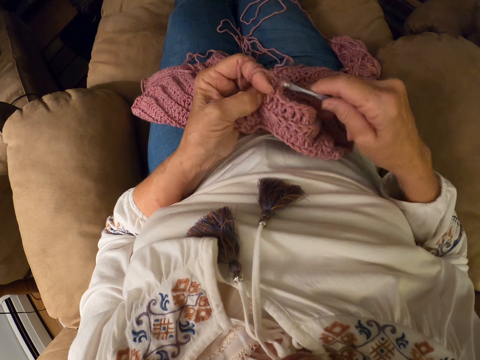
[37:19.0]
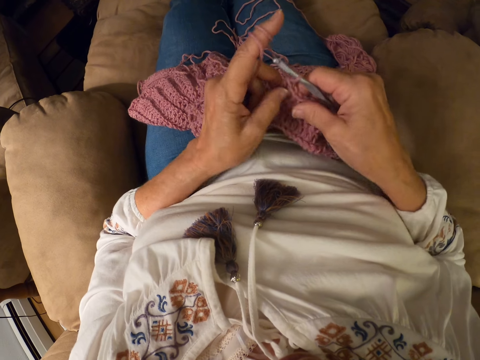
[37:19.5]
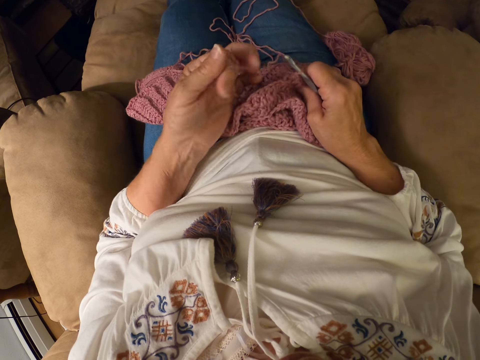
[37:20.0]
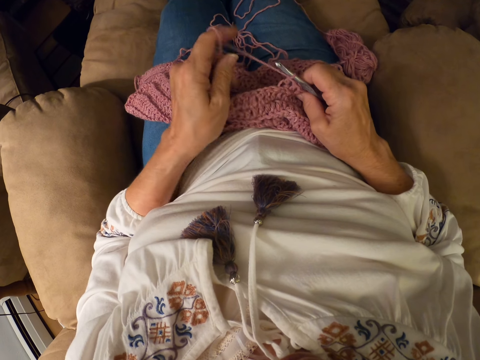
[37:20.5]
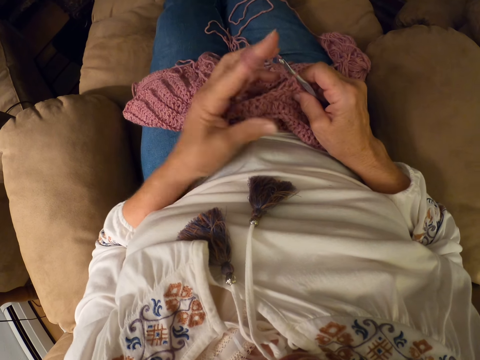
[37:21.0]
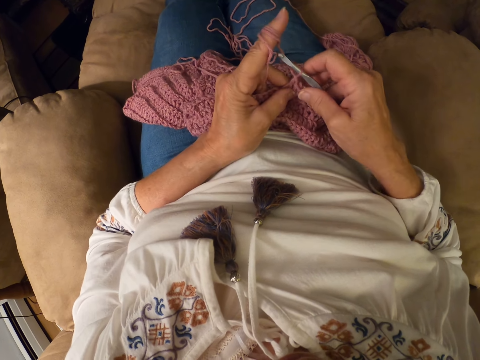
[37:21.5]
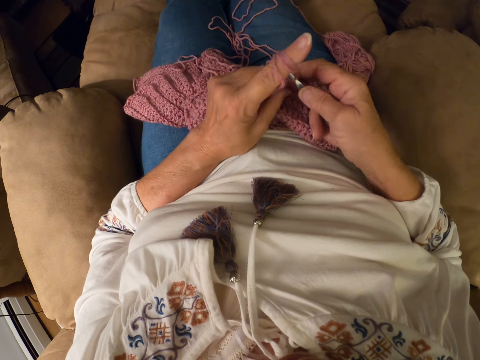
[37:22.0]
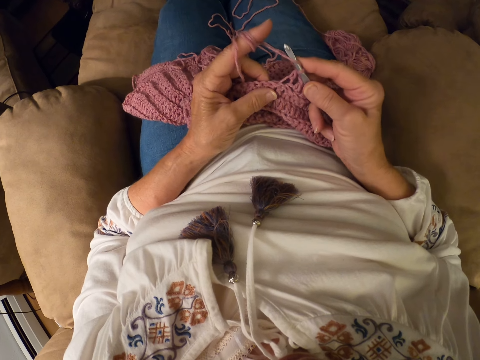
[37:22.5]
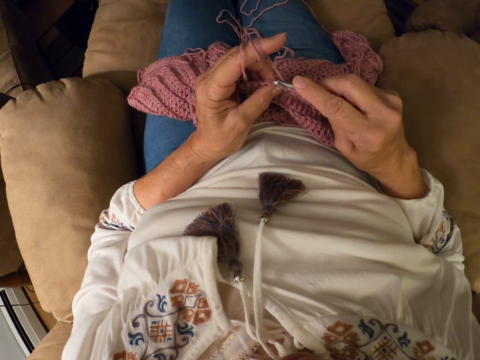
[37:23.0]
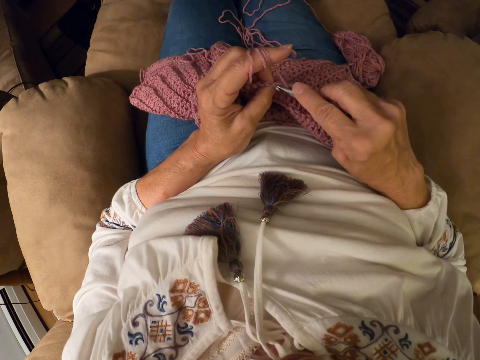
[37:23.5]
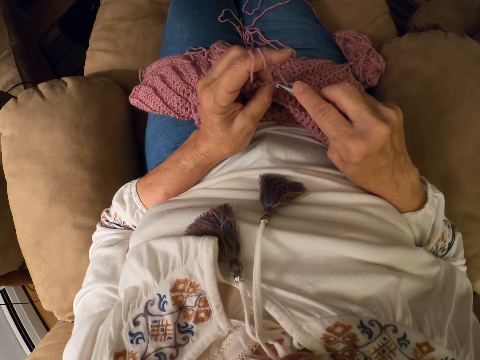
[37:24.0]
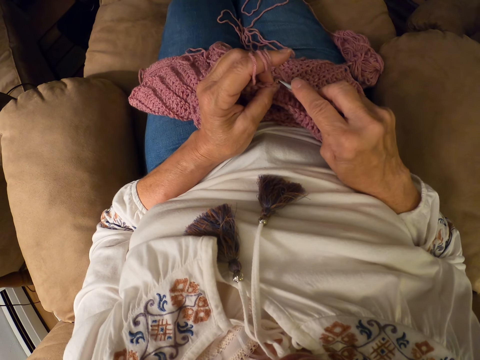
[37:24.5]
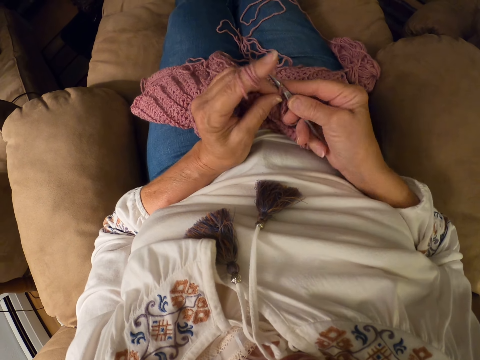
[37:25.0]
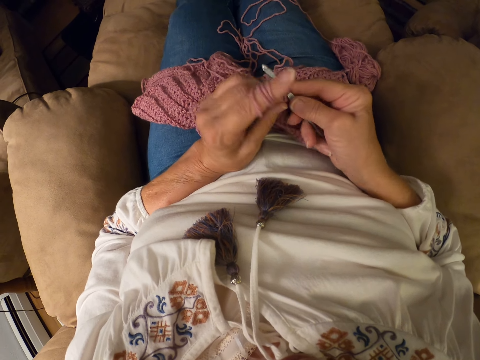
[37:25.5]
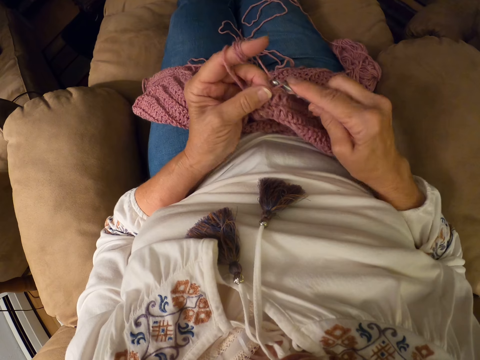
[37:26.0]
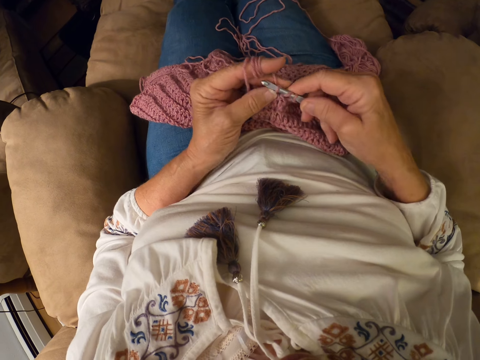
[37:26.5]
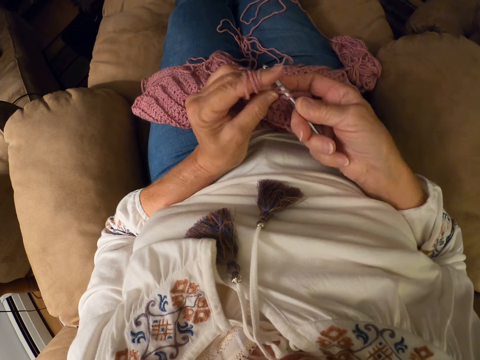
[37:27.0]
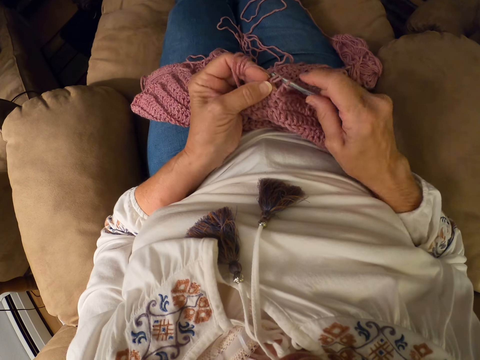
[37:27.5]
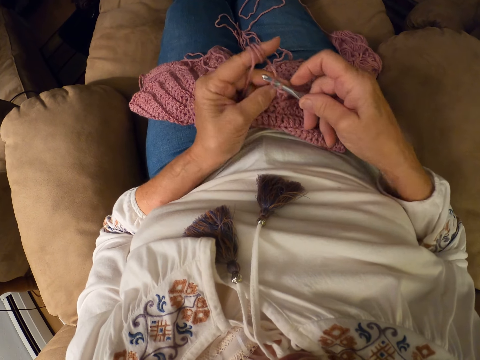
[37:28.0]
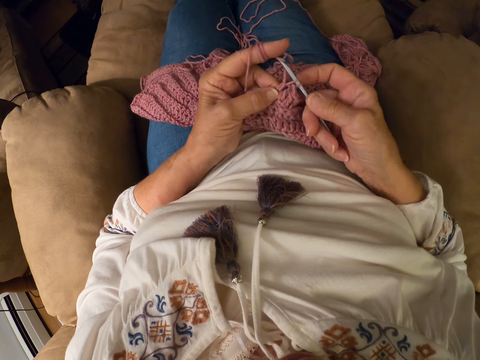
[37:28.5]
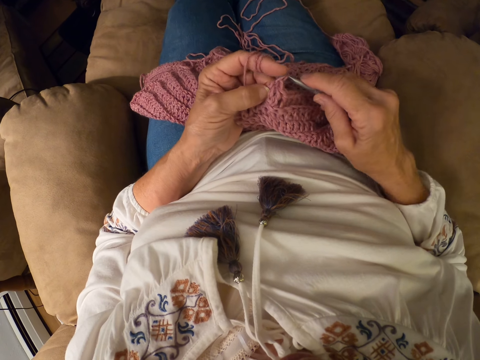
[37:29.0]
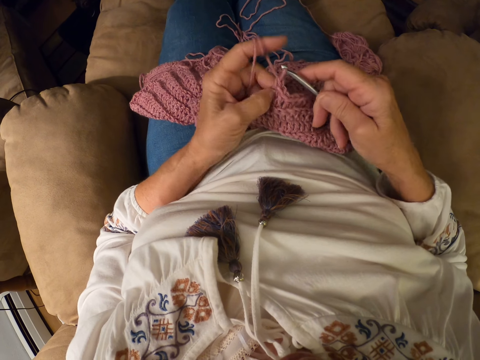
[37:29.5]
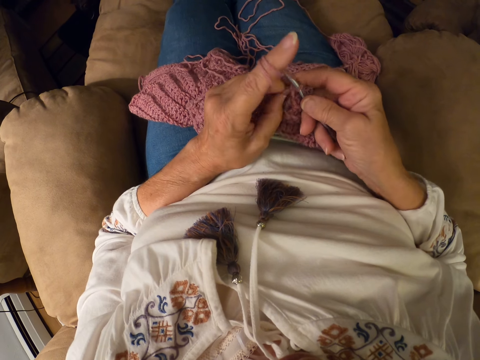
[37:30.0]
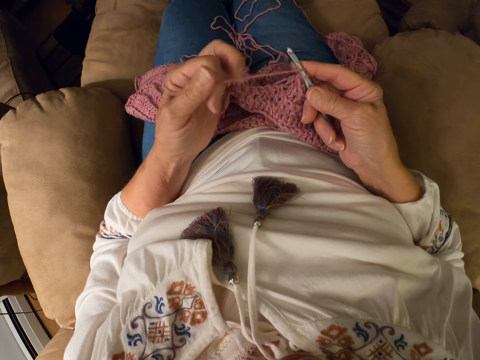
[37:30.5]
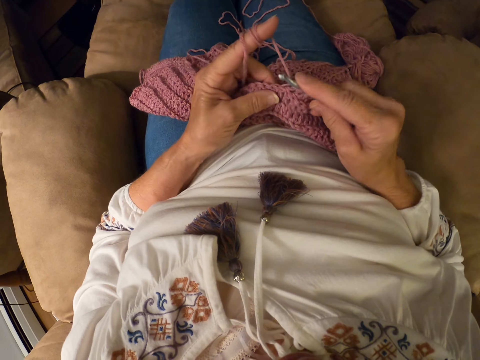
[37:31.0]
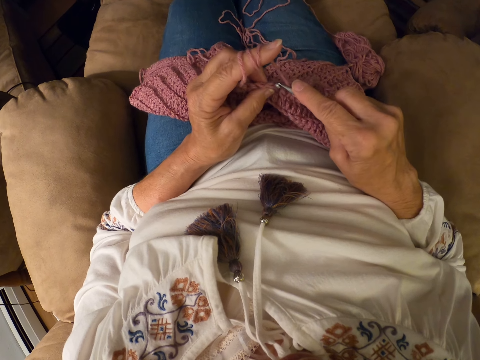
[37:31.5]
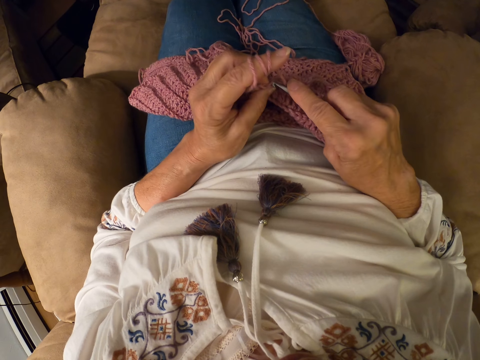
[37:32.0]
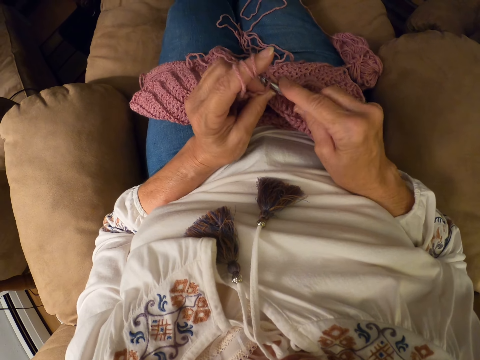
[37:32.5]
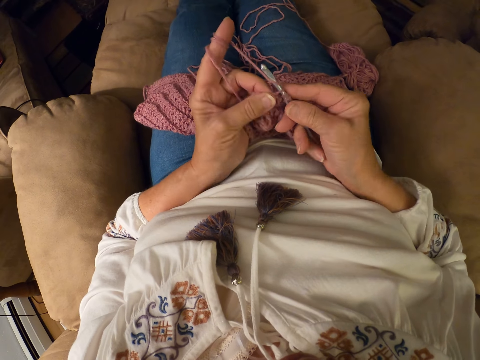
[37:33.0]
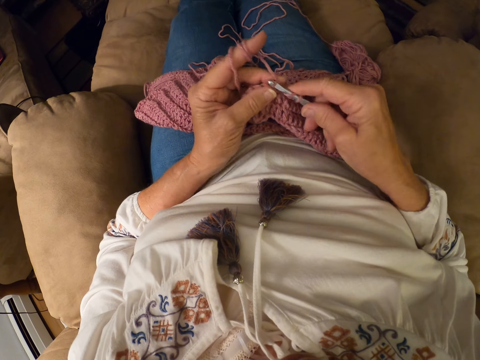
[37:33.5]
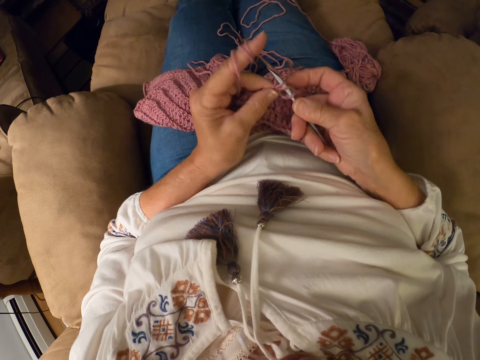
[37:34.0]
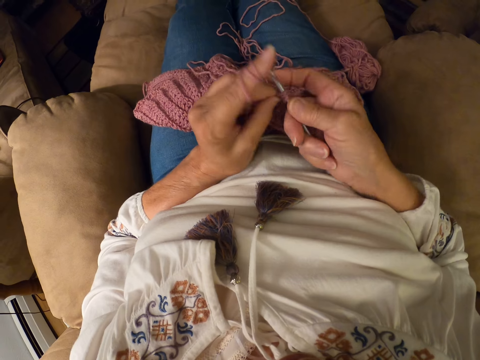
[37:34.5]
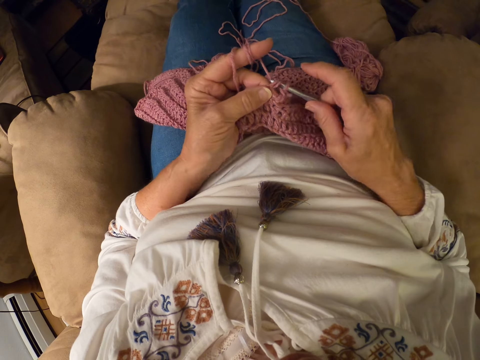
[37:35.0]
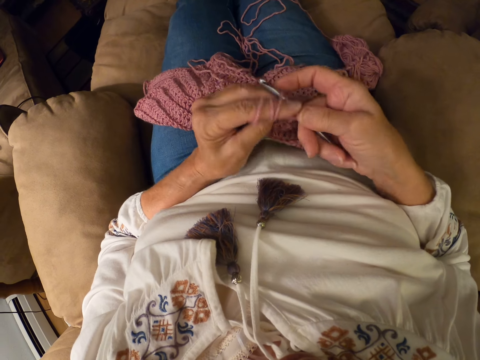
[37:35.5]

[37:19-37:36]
The camera wearer rolls the yarn with her left index finger. She crochets the yarn with the crochet hook. She rolls the yarn with her left index finger. She crochets the yarn with the crochet hook.

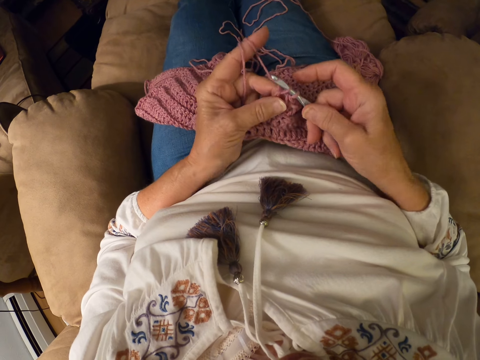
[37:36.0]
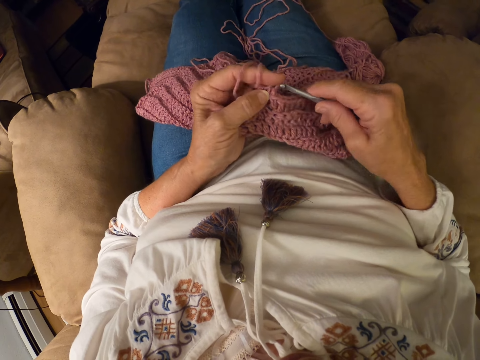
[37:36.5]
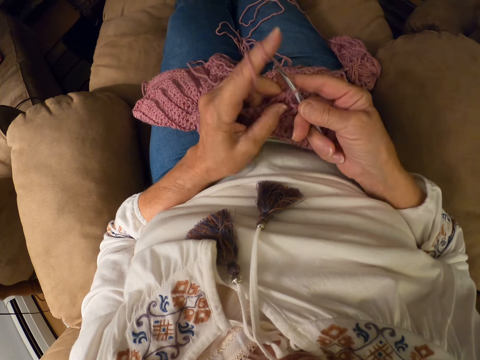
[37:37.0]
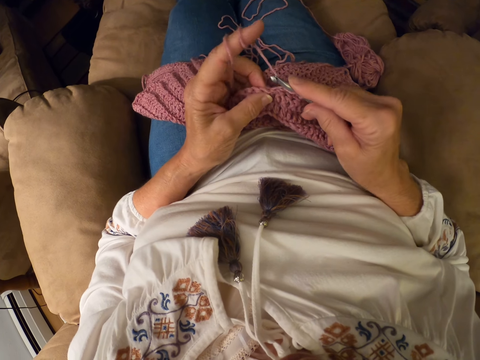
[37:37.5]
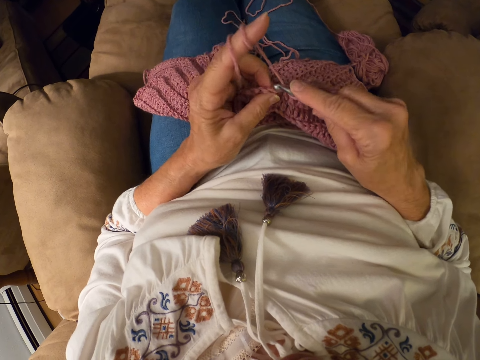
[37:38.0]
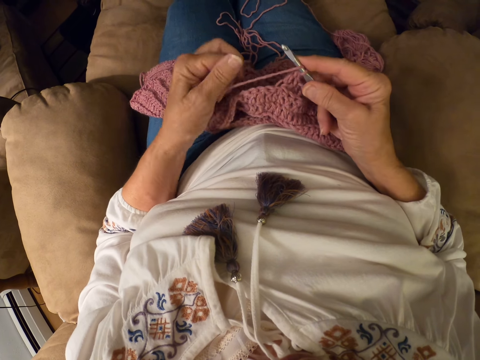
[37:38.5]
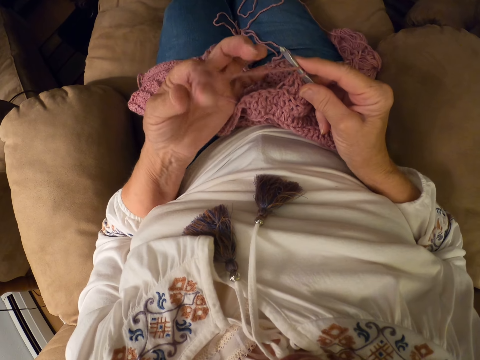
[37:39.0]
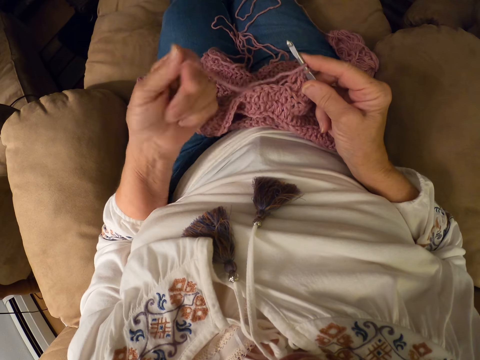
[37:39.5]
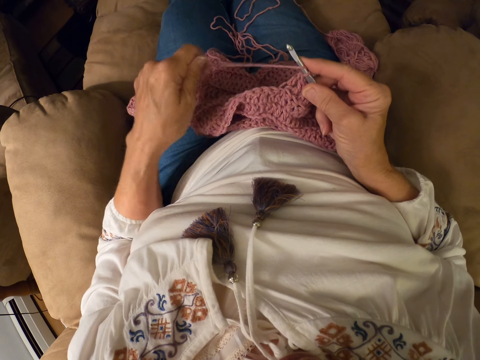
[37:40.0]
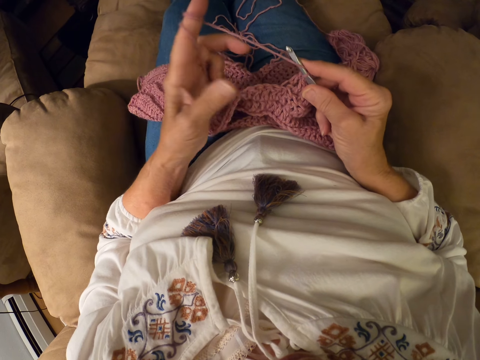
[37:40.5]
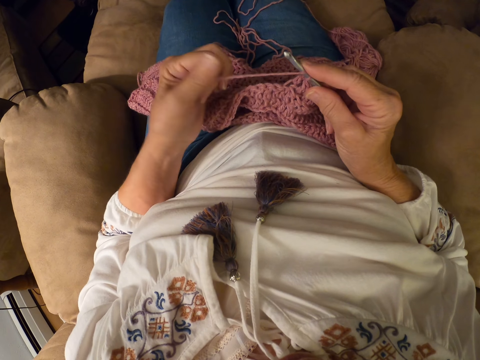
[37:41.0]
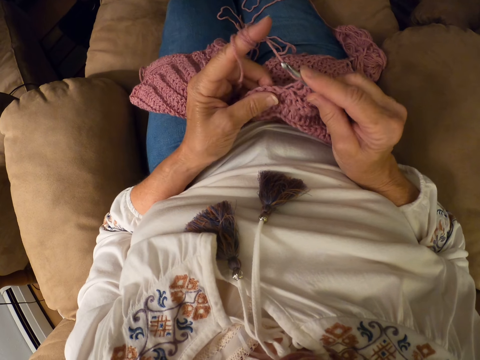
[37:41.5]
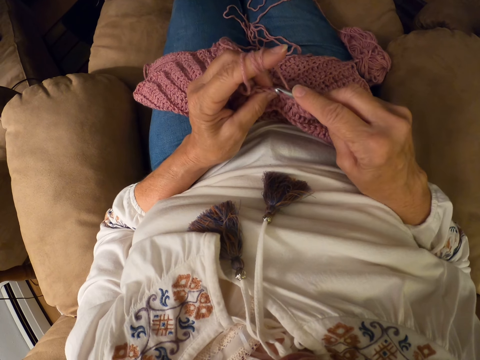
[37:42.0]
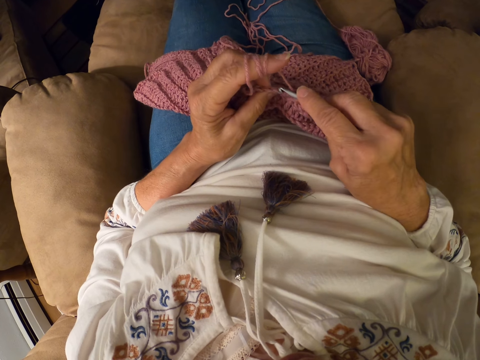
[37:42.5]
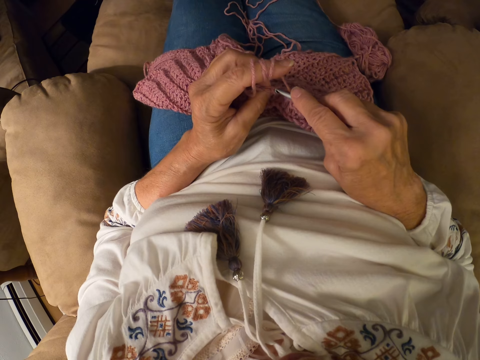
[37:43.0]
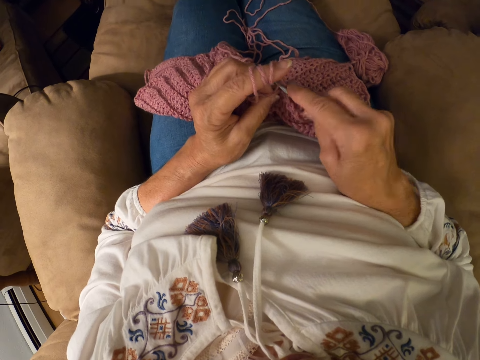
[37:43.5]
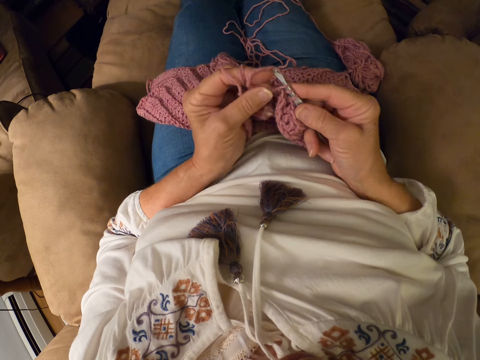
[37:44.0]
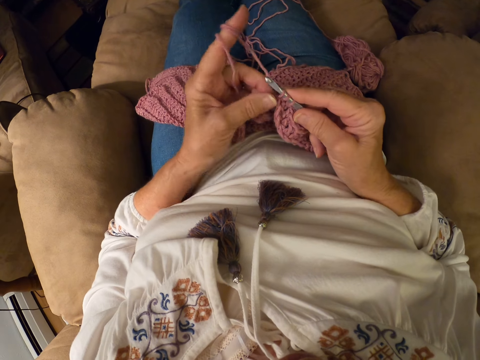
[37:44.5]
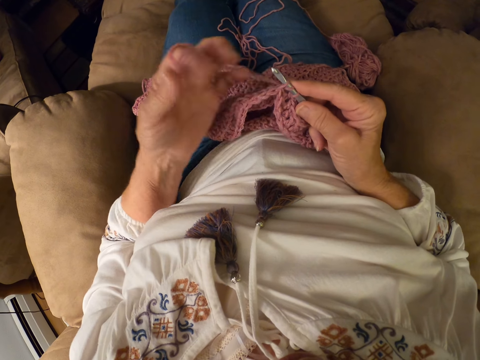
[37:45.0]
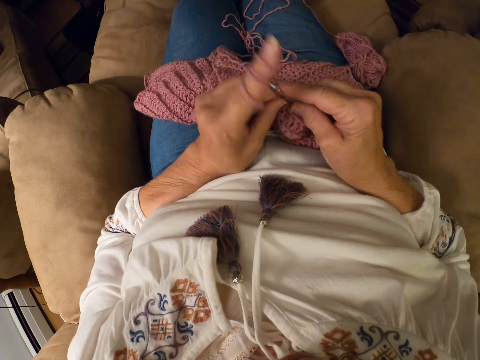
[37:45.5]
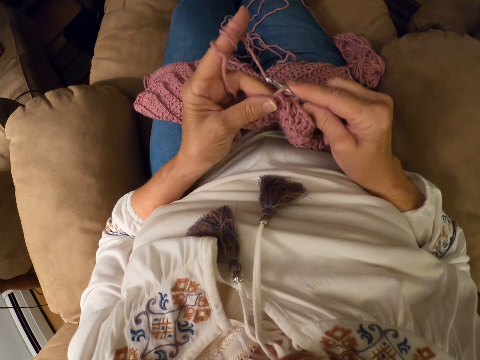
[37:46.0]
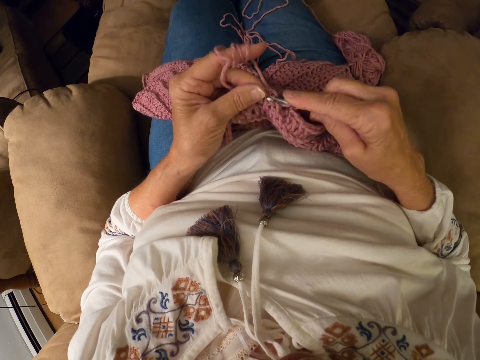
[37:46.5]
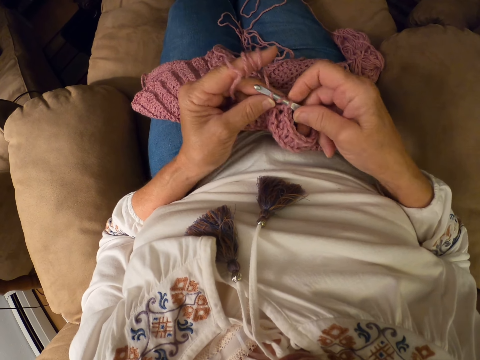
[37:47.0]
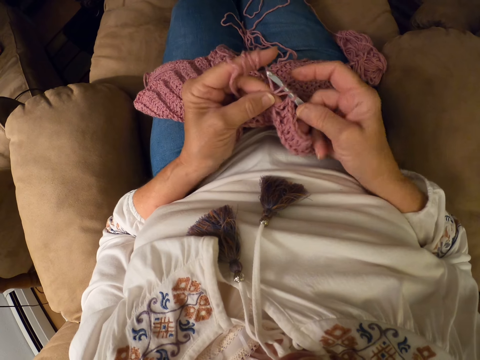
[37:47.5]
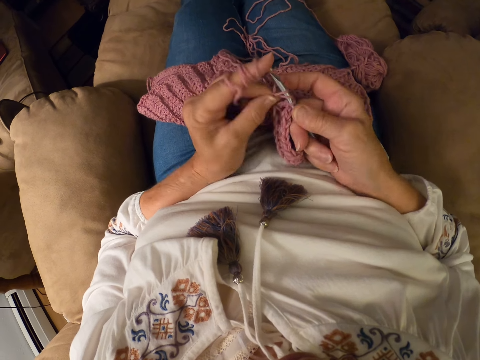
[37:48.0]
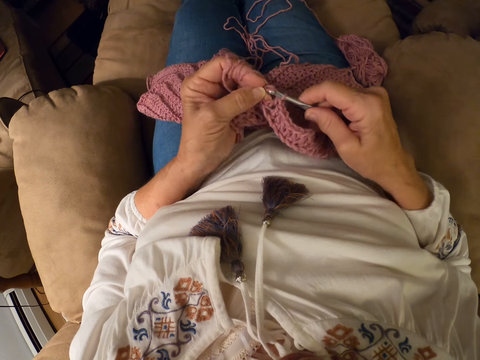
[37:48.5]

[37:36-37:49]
The camera wearer rolls the yarn with her left index finger. They crochet the yarn with the crochet hook. They wind the thread on his finger and knit the sweater fabric.
